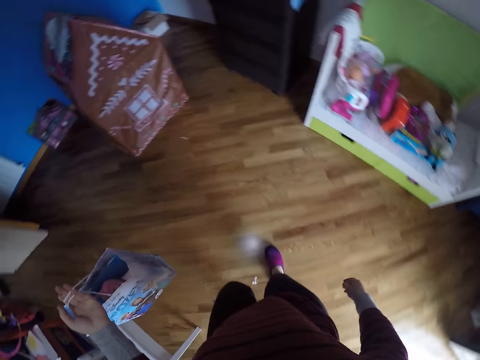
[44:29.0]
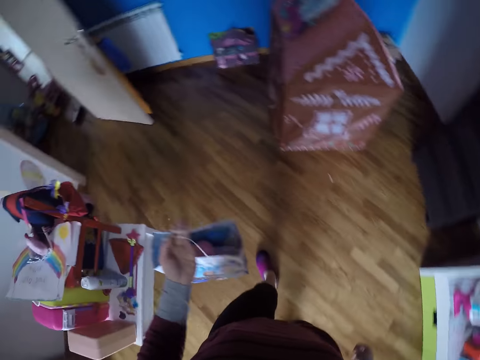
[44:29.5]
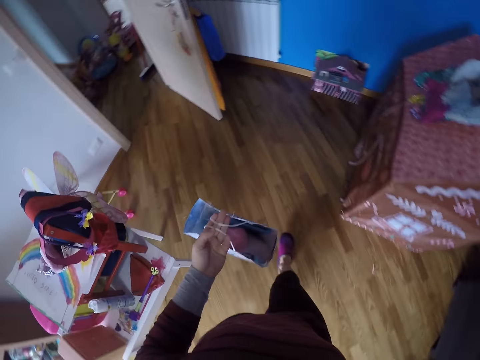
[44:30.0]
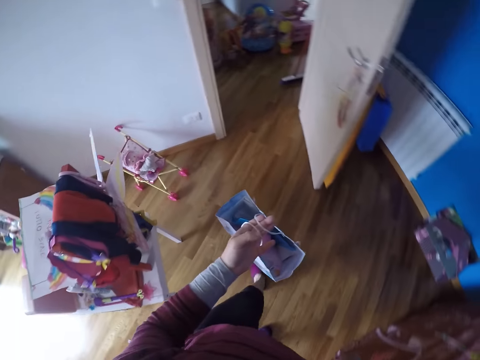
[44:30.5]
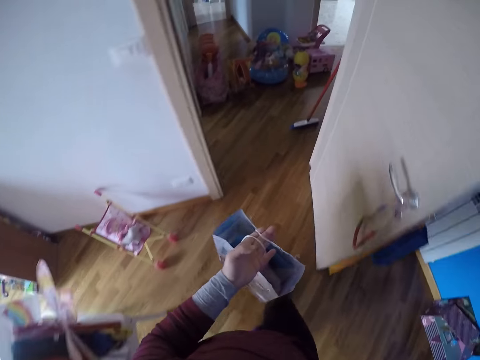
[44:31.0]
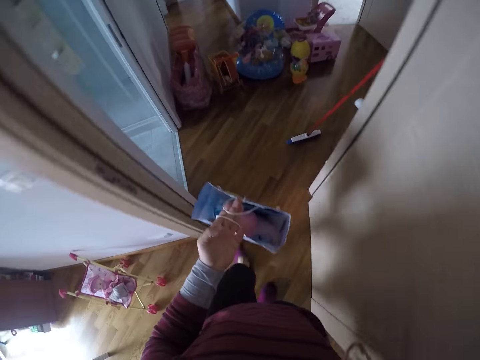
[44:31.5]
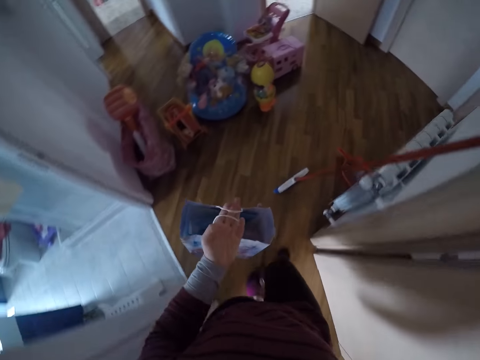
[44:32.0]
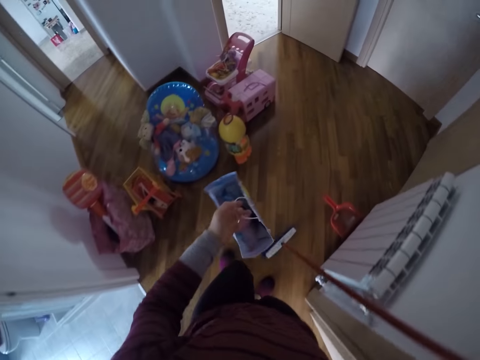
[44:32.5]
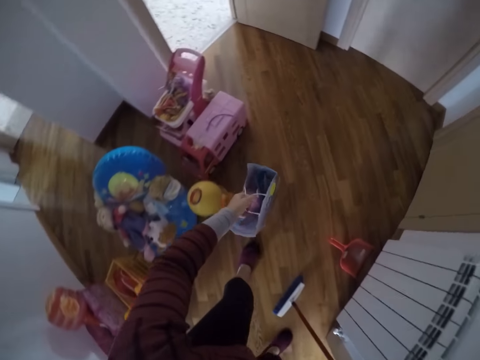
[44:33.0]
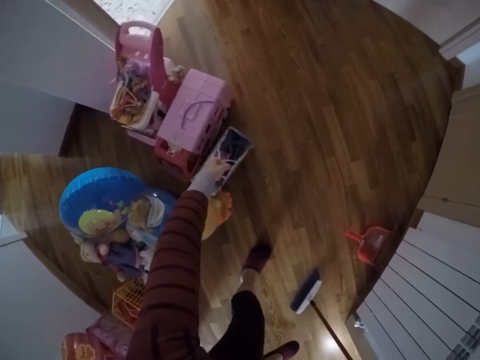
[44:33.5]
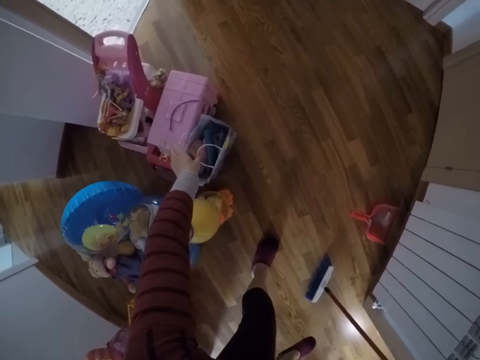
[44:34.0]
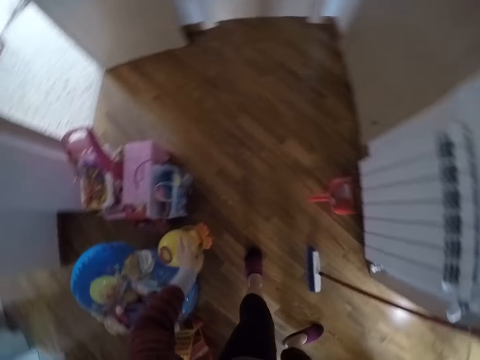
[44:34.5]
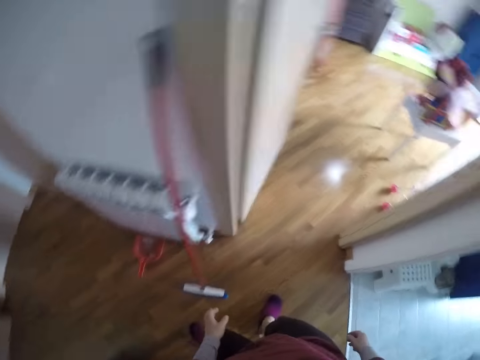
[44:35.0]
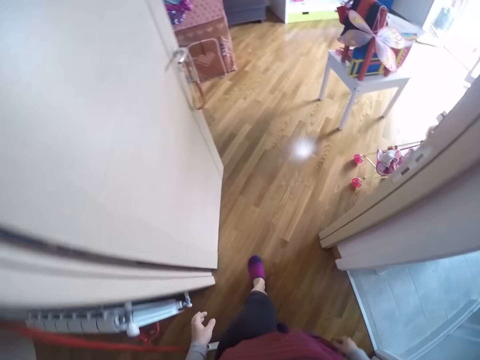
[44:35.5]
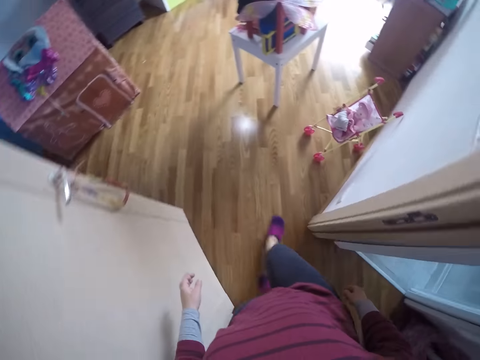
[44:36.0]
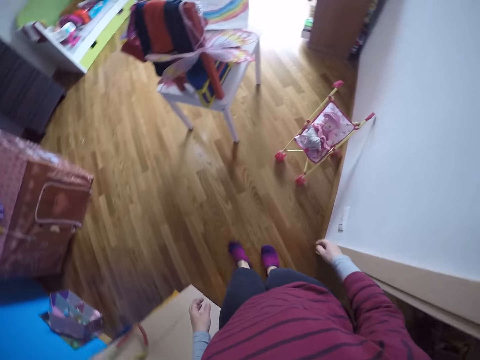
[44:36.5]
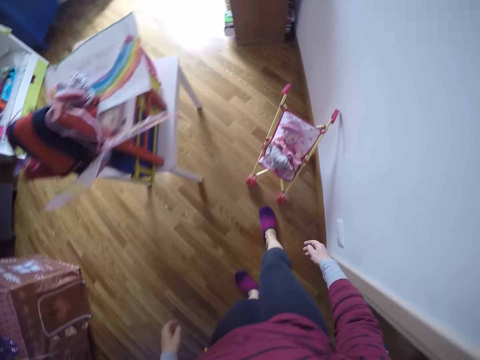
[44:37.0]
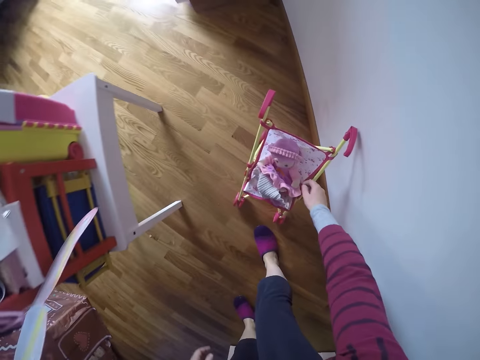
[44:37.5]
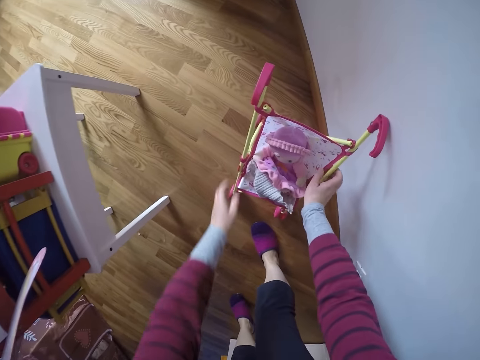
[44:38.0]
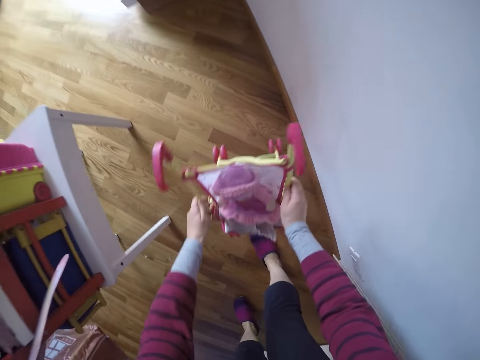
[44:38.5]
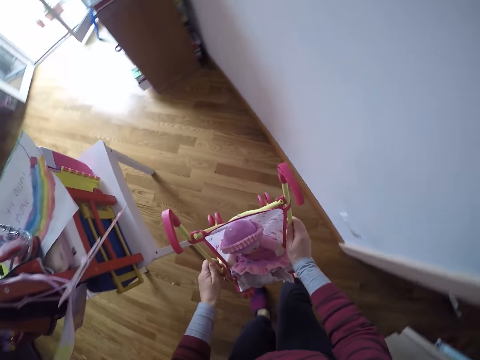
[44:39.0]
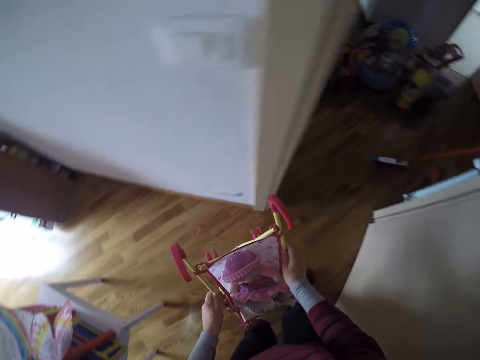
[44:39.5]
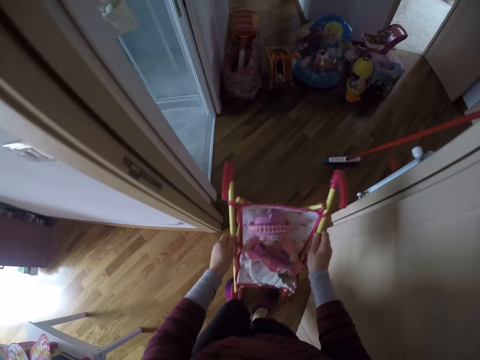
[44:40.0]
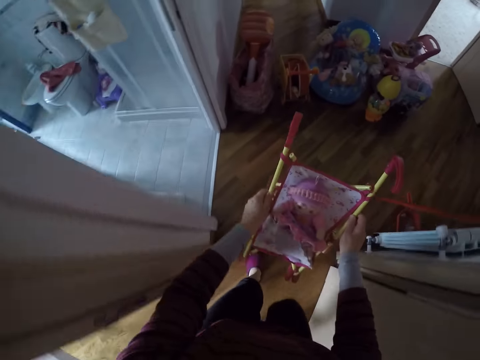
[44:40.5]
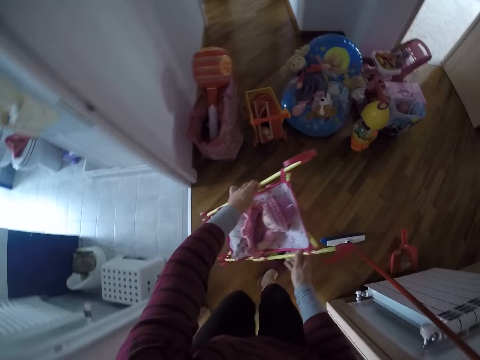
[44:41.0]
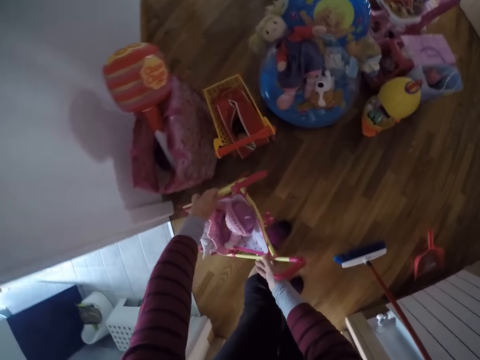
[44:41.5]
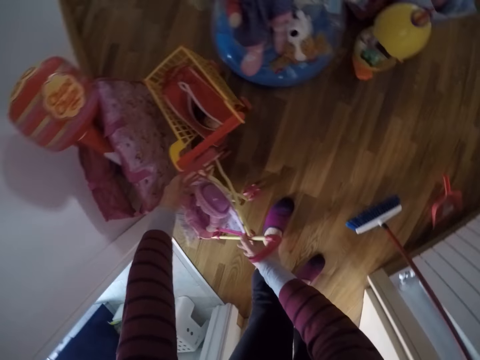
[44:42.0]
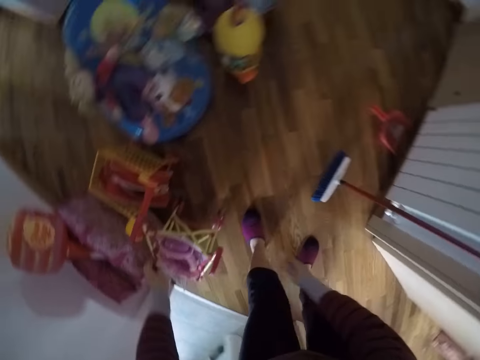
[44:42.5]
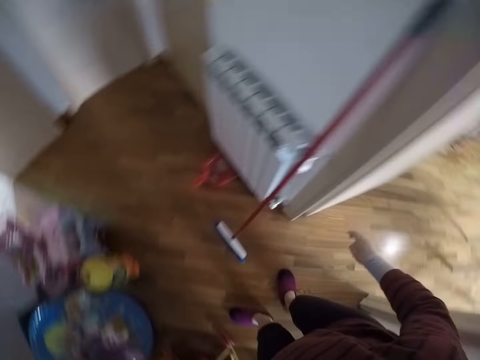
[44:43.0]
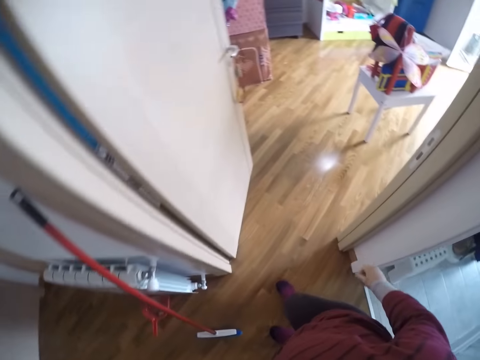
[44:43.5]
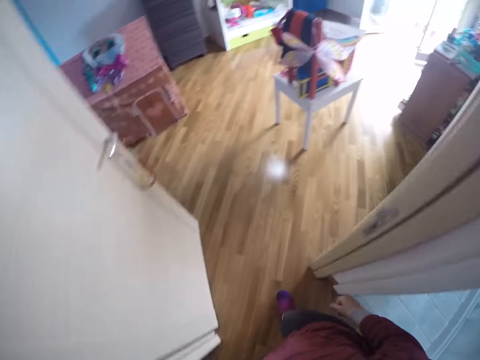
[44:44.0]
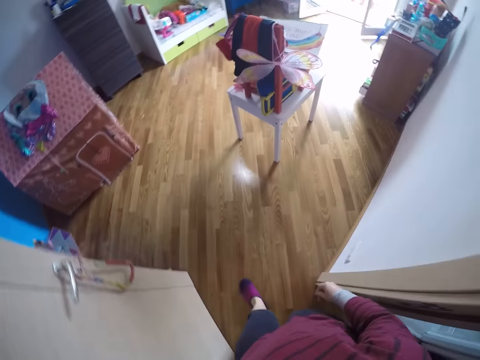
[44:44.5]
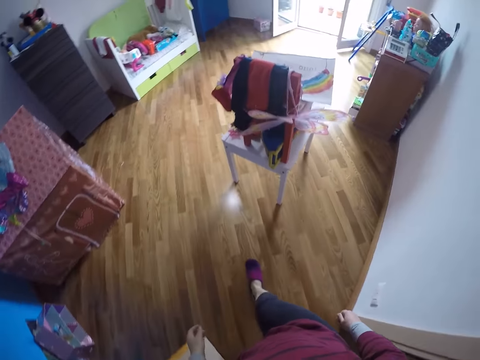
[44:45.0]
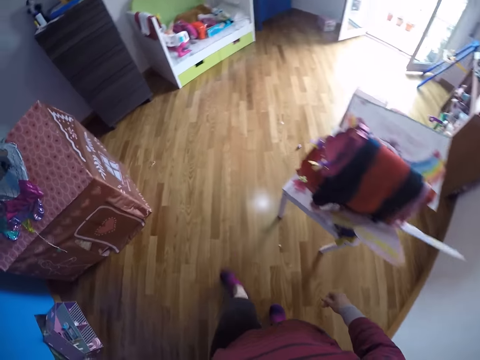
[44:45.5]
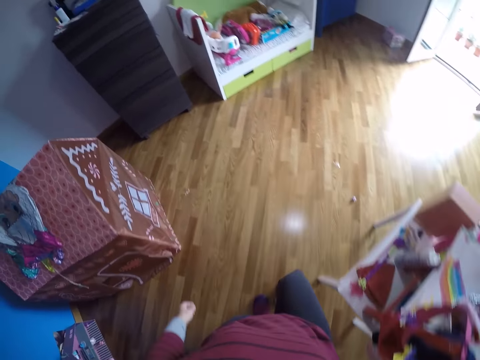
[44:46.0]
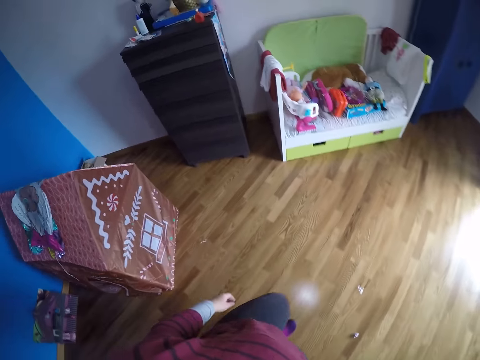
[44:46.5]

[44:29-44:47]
The camera wearer drops the bag on the floor of the other room with her left hand. She turns around and walks around. She moves a baby trolley to the other room with both hands. She picks up a doll trolley on the floor. She turns around and walks around. She puts the doll trolley on the floor. She turns around and walks around.

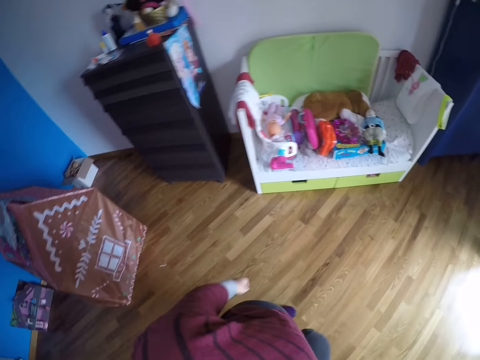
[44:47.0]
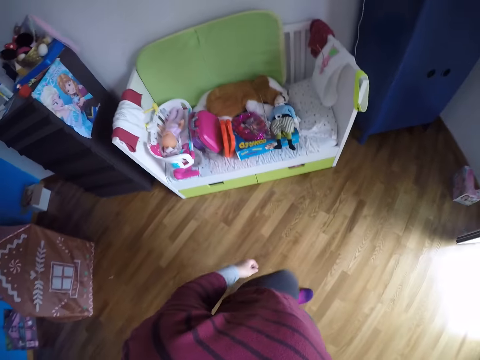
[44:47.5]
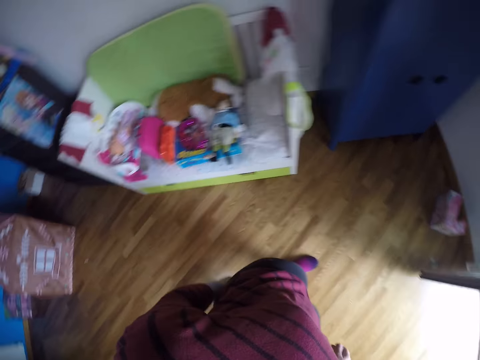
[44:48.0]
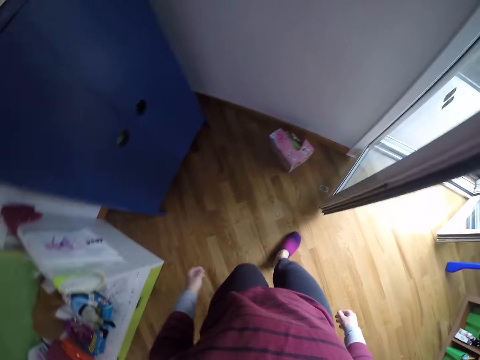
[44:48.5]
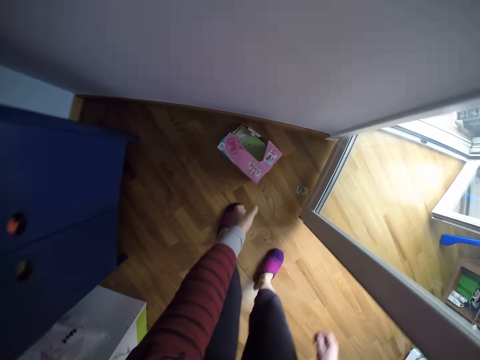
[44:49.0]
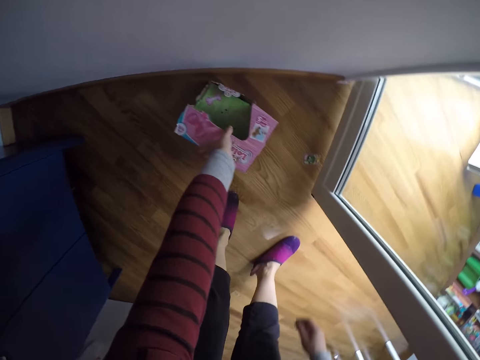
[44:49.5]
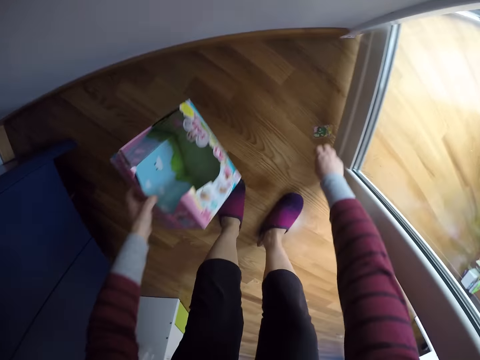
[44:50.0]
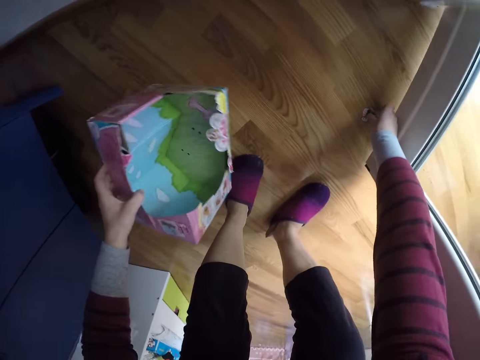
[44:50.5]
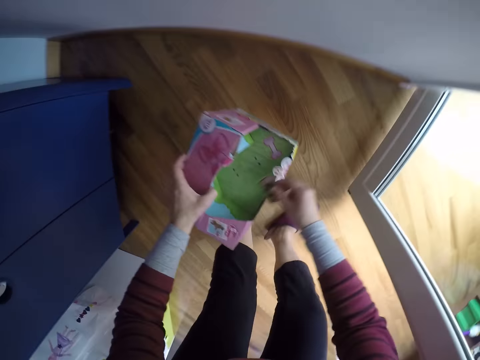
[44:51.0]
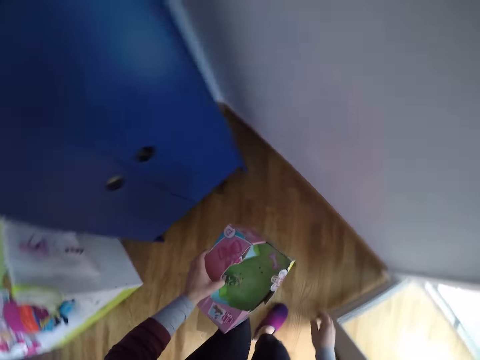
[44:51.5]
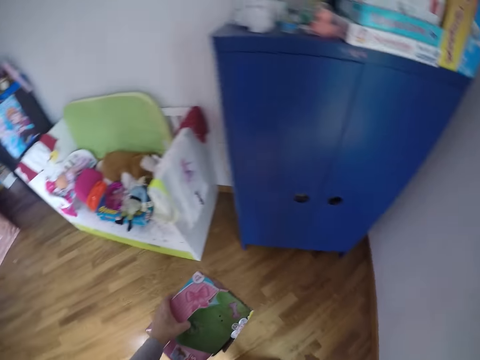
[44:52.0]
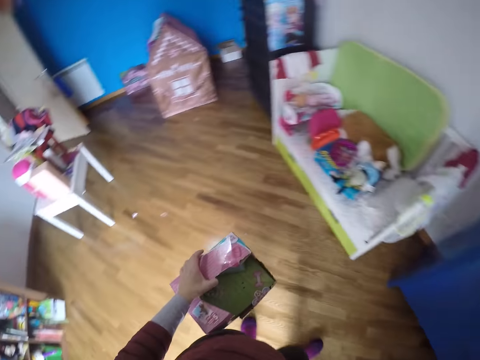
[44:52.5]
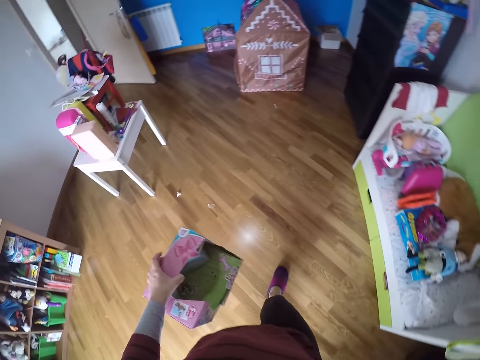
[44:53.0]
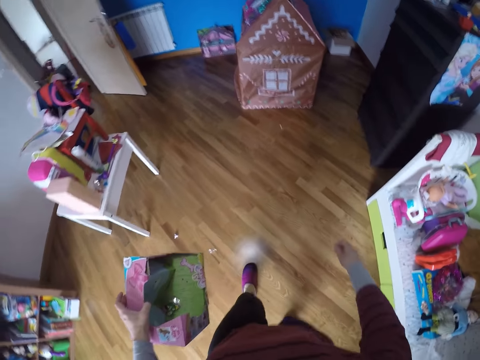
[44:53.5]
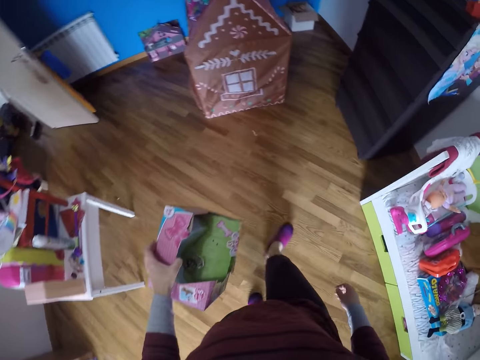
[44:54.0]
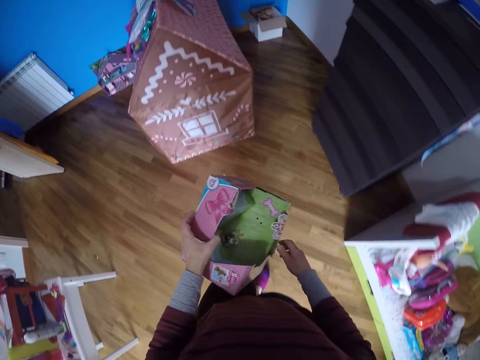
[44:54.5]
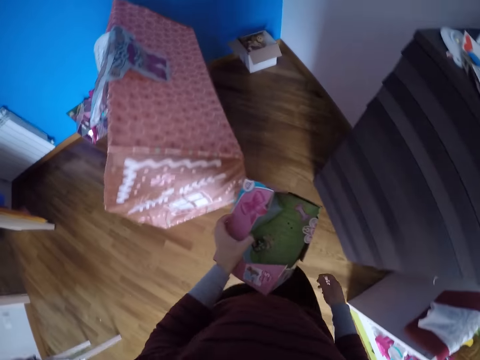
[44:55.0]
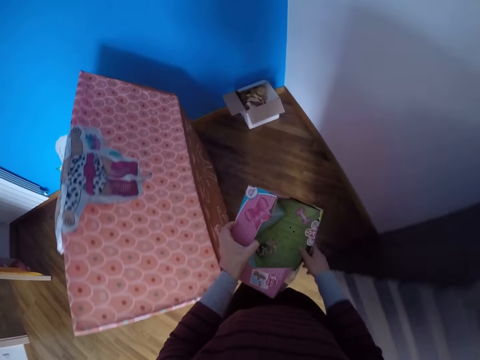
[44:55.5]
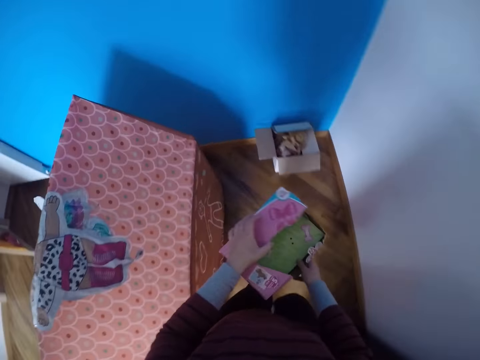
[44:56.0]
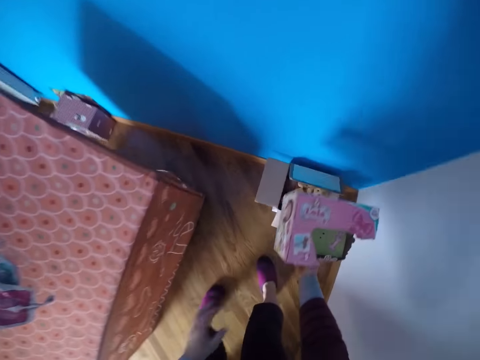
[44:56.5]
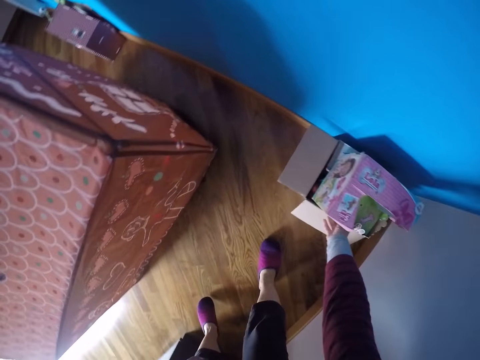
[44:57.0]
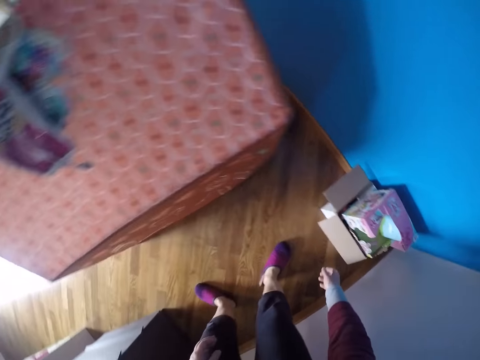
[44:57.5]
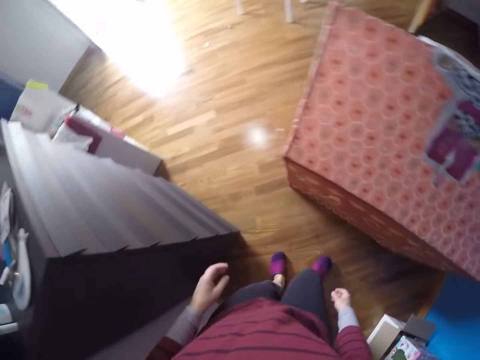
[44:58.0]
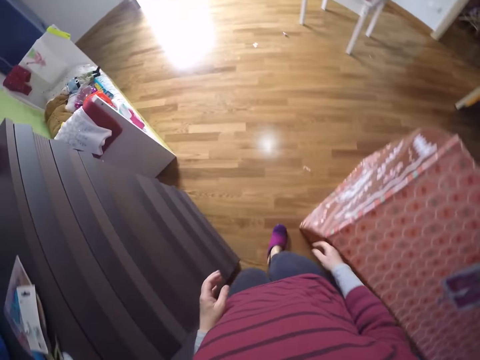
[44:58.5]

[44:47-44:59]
The camera wearer picks up a carton or box on the floor with her left hand. She picks up a paper on the floor and puts the paper in the box. She puts dirt from the floor into the carton with her right hand. She turns around. She walks to the end of the room. She drops the carton on the other with her right hand. She turns around and walks around.
